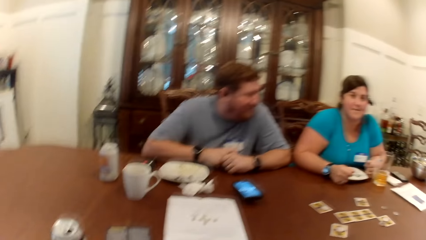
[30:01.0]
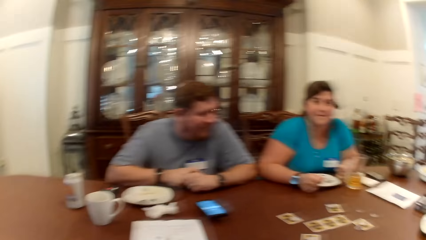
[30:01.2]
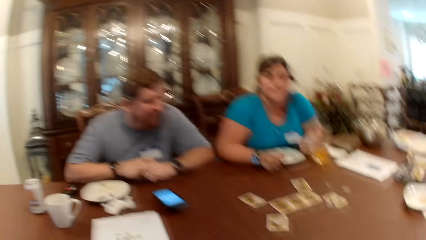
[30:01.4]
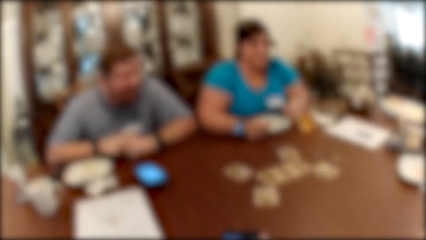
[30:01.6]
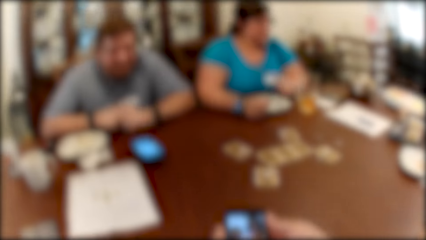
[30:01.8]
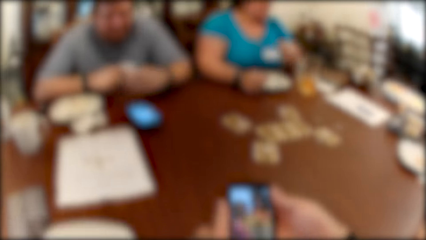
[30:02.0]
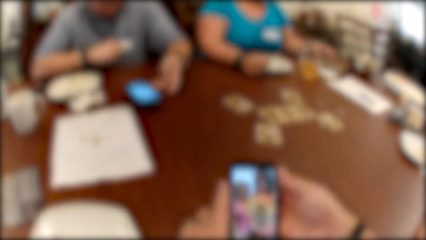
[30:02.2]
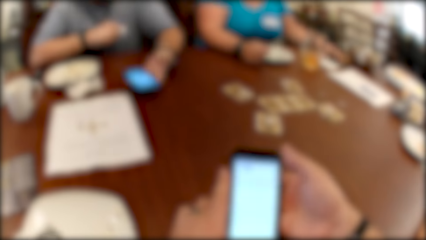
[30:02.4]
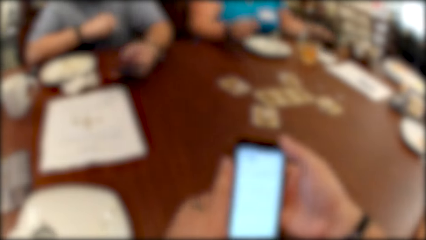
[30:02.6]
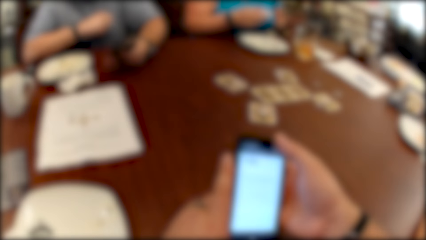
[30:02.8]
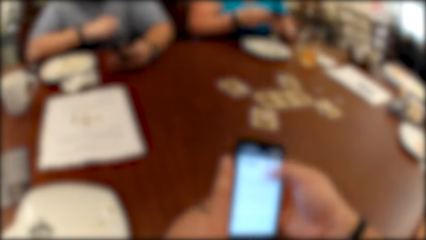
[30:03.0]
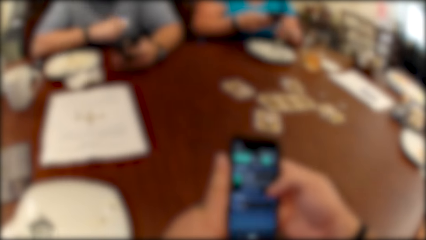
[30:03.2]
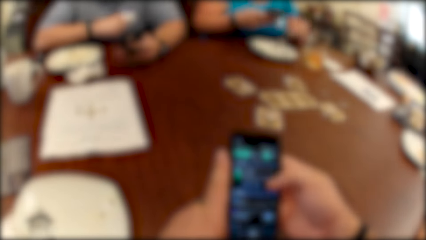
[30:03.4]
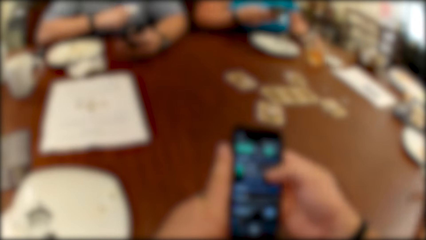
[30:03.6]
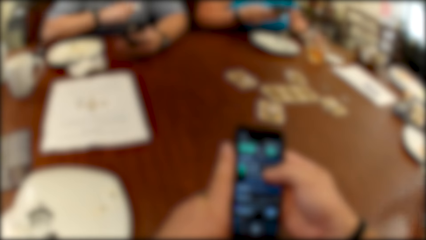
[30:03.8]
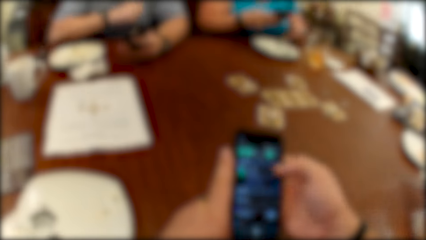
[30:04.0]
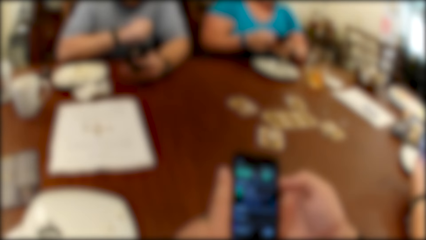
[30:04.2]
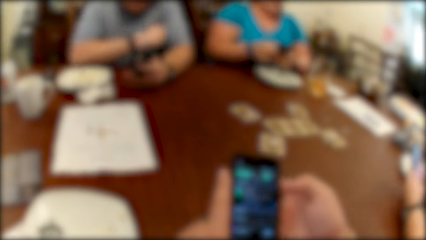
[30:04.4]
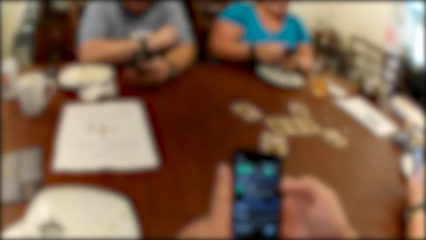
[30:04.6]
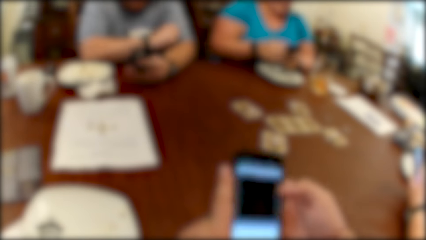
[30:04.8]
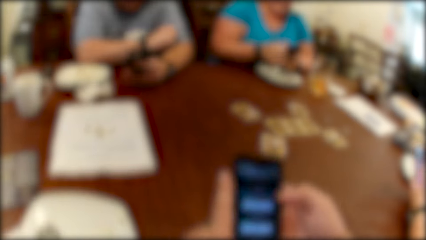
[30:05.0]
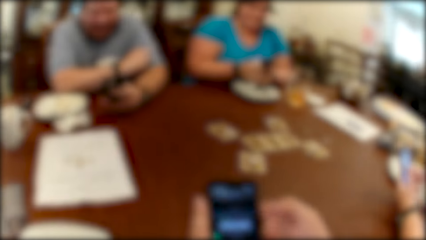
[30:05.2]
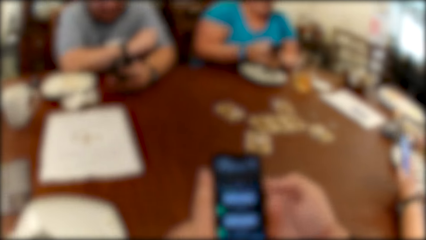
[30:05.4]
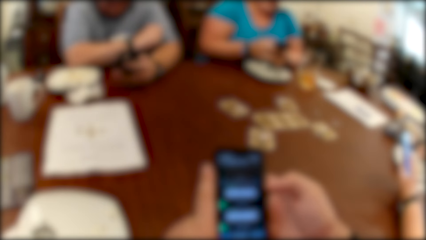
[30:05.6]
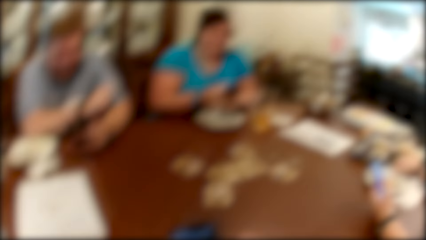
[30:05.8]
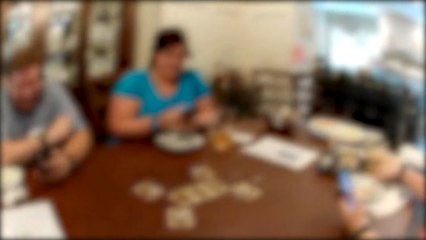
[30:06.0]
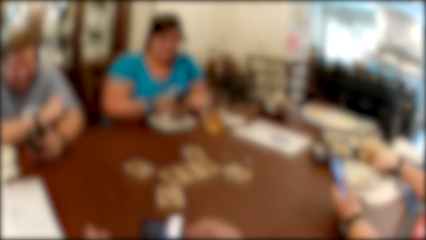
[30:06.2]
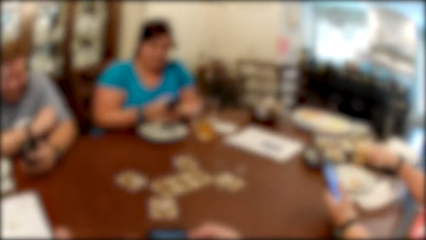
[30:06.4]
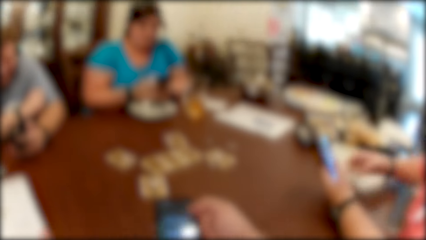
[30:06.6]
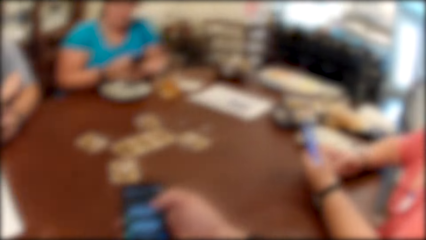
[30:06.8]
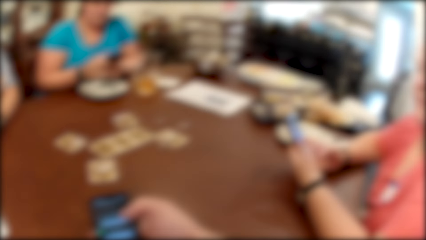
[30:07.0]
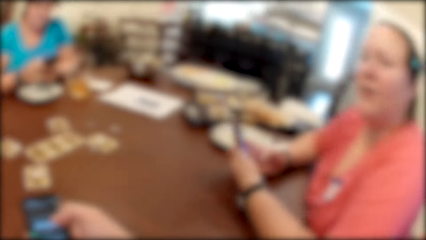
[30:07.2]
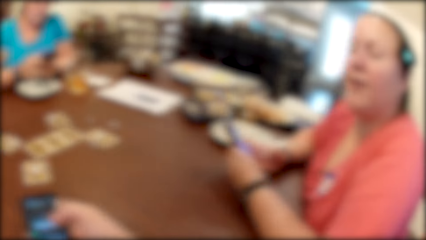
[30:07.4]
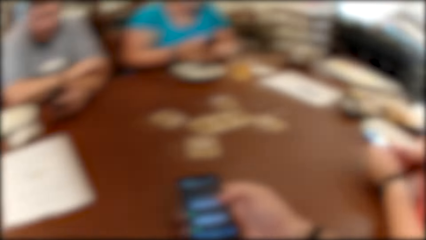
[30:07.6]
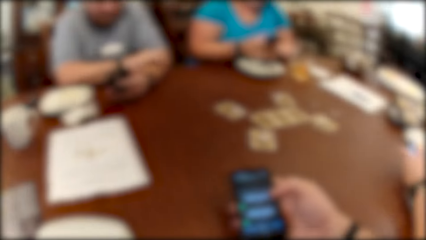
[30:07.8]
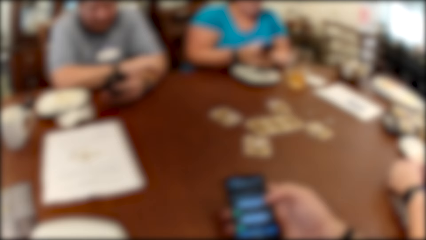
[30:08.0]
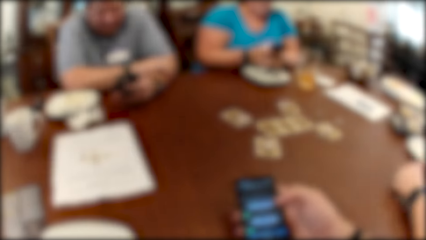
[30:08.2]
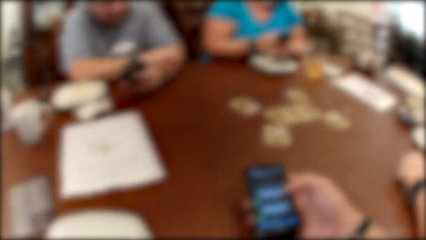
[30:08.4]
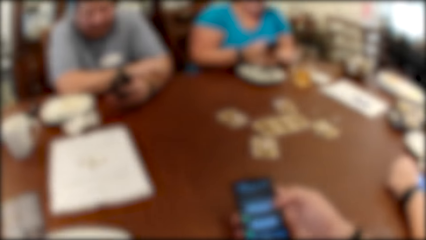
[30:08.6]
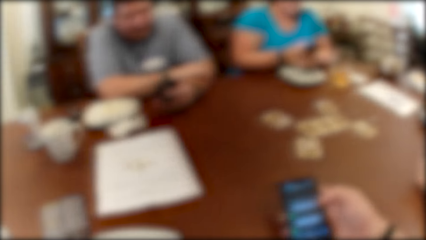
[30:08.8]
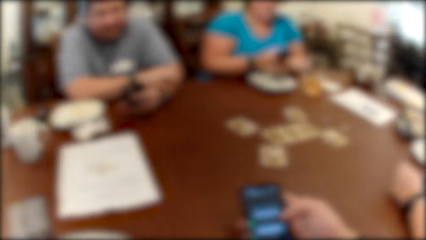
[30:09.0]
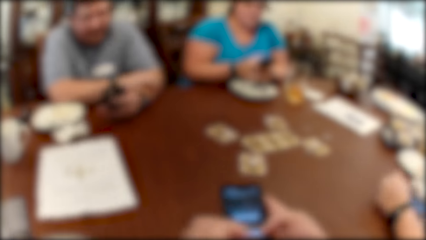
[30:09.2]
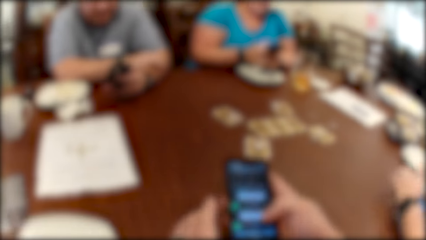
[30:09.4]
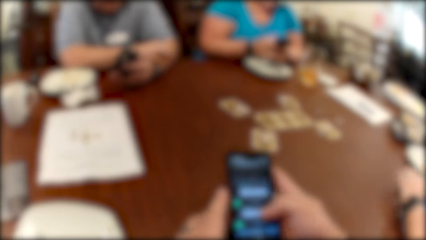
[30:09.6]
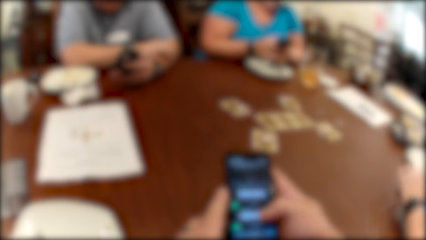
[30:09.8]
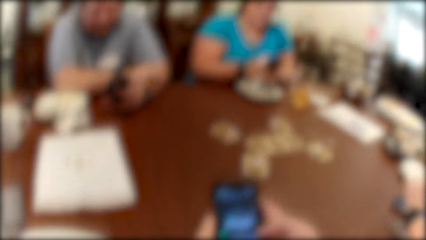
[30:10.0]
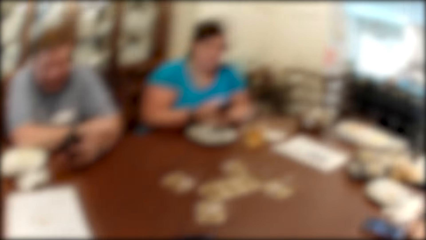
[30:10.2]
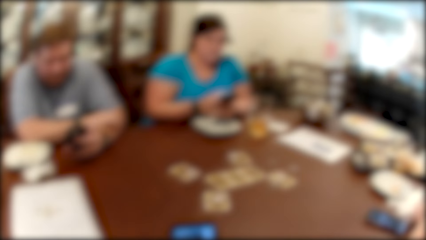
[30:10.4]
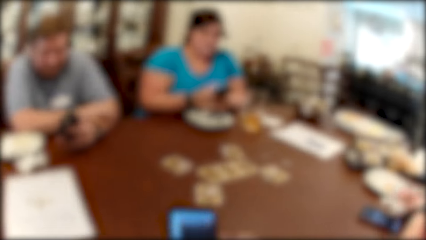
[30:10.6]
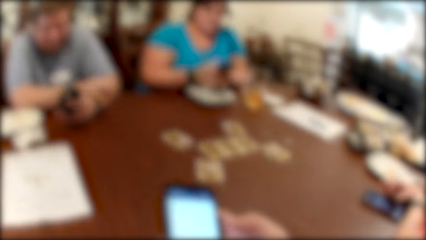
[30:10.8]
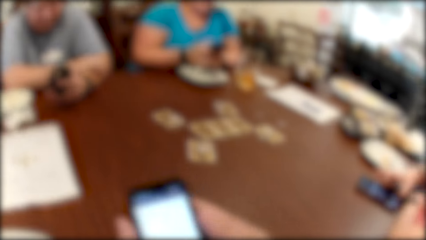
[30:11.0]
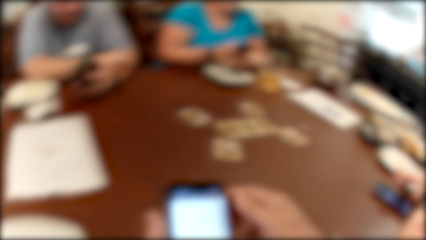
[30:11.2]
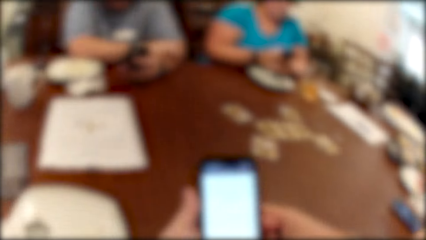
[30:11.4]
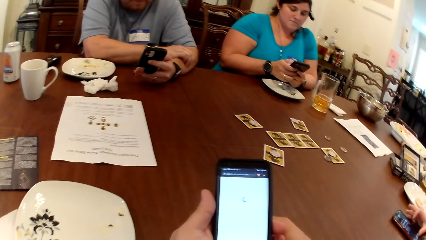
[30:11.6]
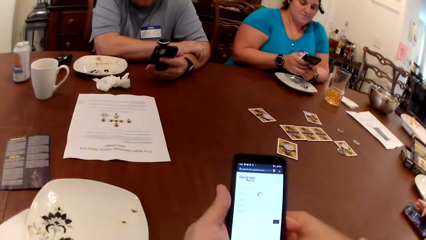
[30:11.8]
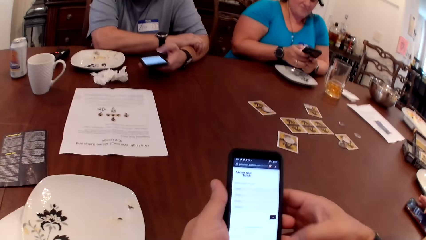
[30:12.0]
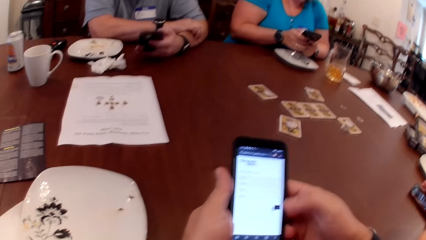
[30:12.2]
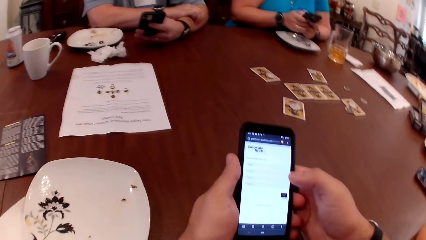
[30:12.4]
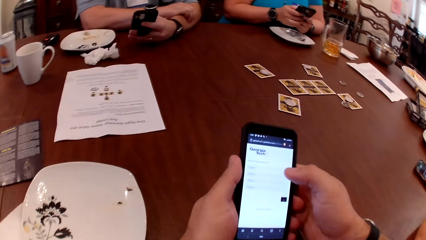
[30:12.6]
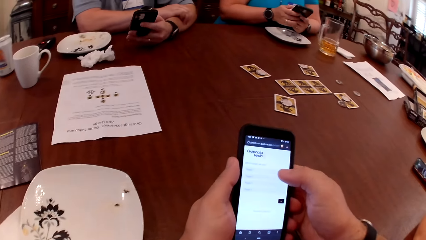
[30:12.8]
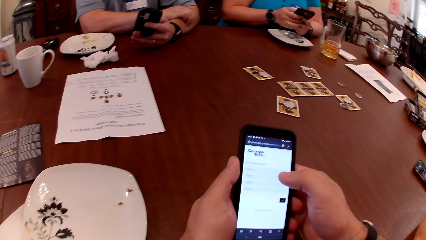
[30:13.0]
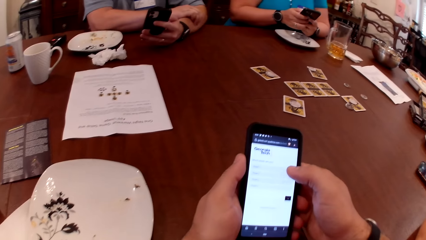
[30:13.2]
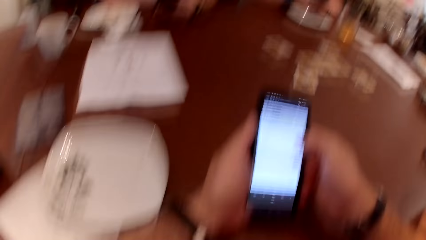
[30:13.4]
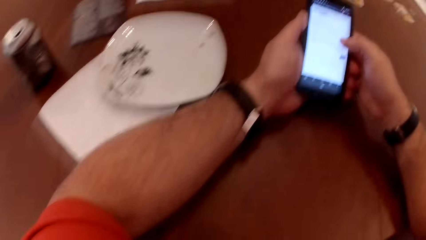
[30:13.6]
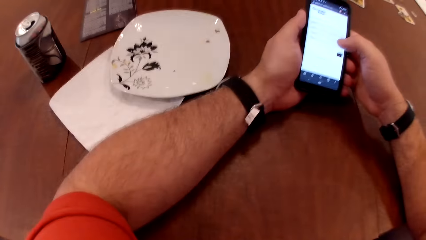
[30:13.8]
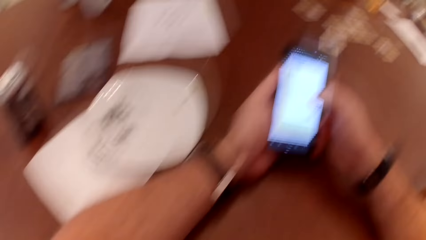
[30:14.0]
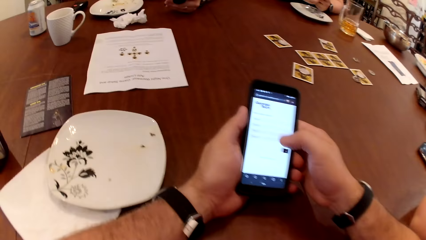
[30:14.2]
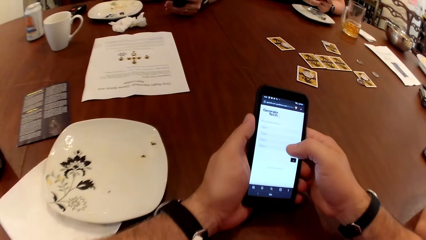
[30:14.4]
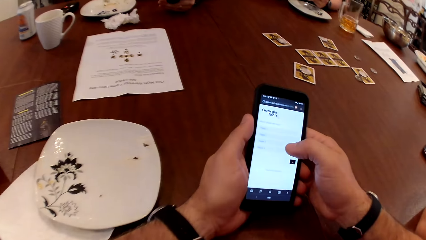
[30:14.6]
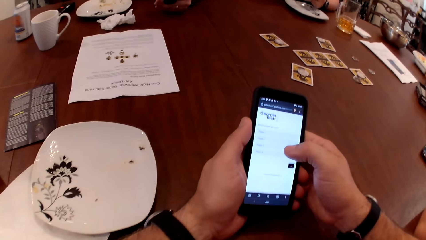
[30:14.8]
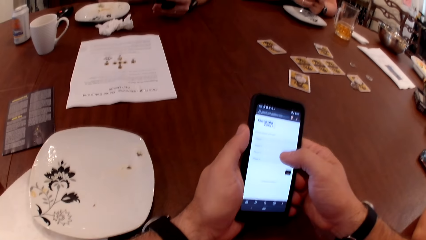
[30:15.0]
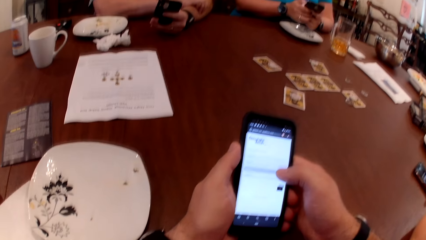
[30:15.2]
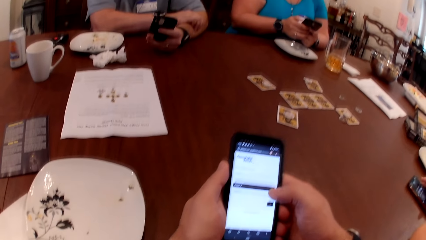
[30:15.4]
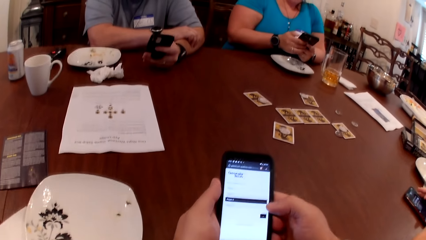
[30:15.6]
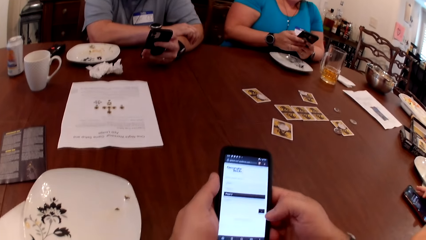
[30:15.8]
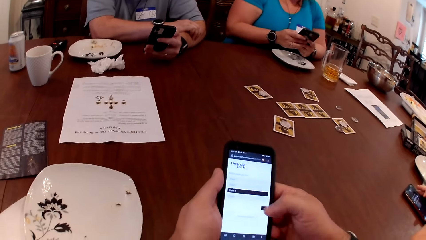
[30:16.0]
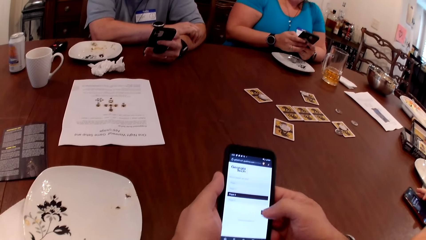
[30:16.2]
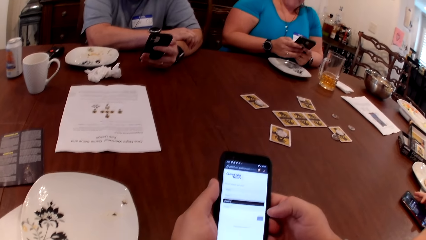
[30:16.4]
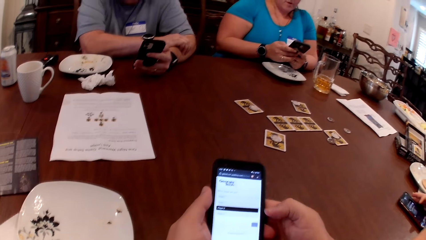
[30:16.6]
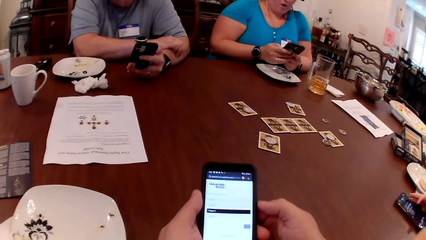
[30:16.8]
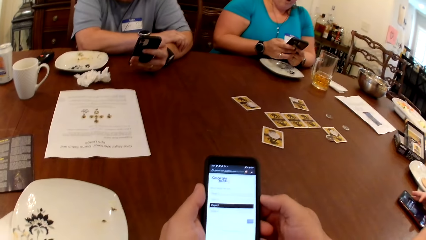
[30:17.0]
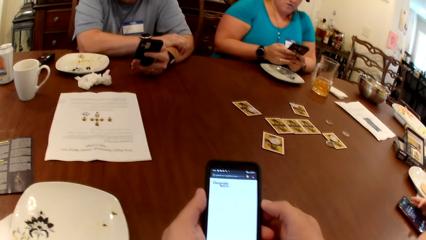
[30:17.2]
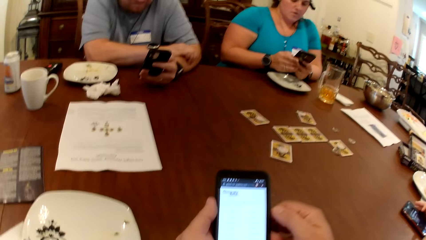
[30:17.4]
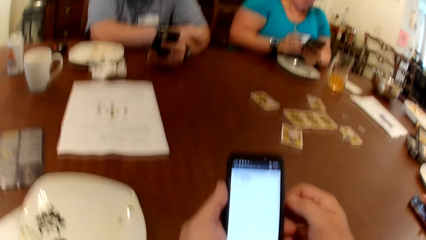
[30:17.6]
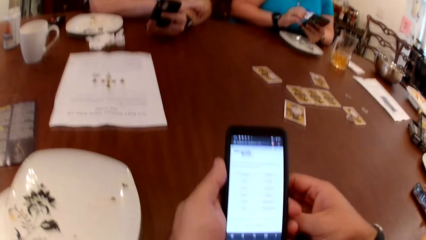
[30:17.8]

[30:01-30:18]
A man picks up a phone on the table with his left hand. The camera wearer operates the phone in his hand. A woman picks up a phone on the table with her left hand. The camera wearer scrolls the phone. The woman operates the phone in her hand with her right hand. The man operates the phone in his hand with his right hand. The woman wipes her left hand on the serviette on the table. Another woman operates a phone in her hands. The other woman drops the phone in her hands on the table. The camera wearer converses with a man, a lady and another lady. He scrolls the phone.
